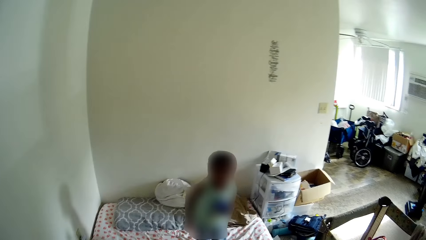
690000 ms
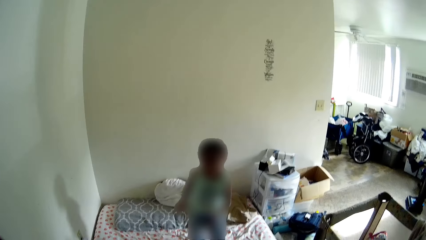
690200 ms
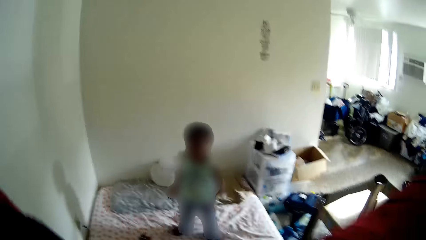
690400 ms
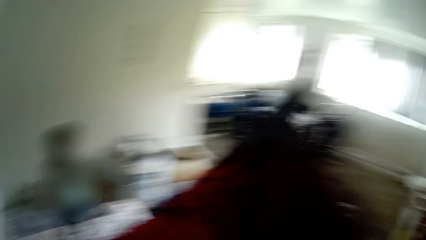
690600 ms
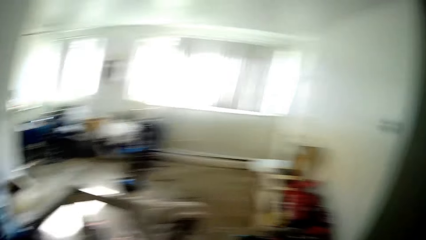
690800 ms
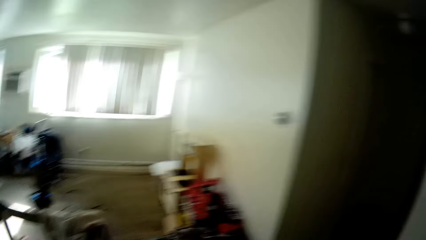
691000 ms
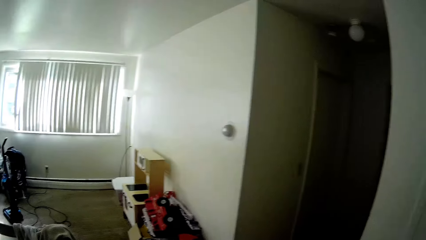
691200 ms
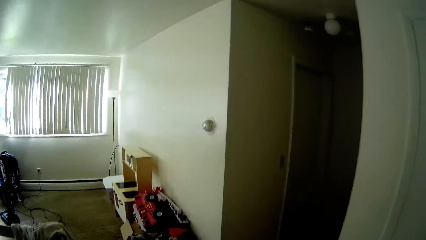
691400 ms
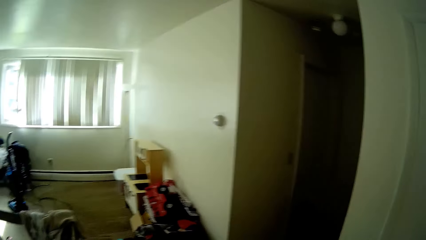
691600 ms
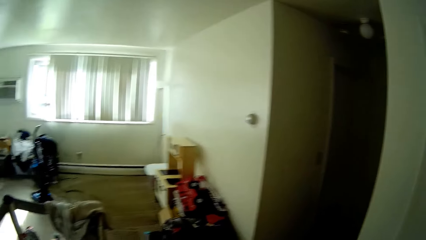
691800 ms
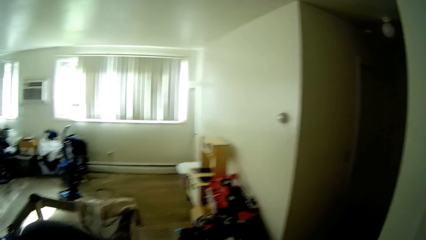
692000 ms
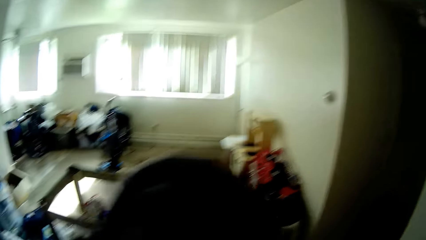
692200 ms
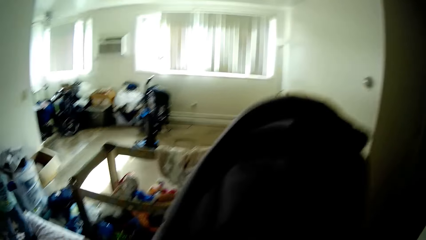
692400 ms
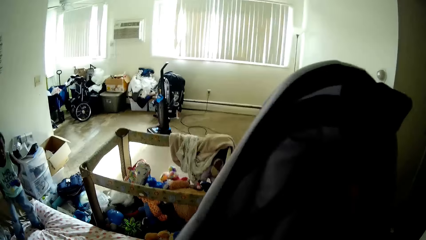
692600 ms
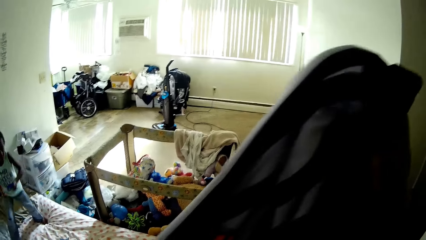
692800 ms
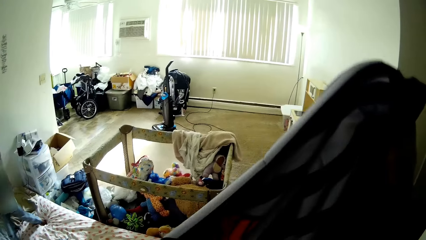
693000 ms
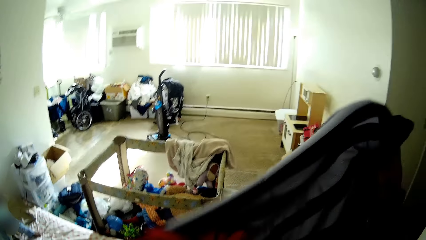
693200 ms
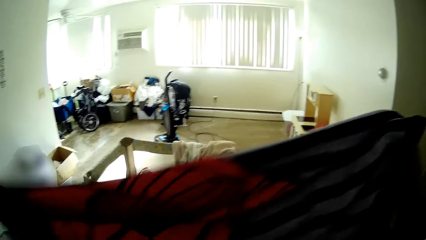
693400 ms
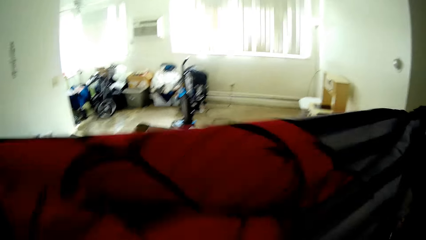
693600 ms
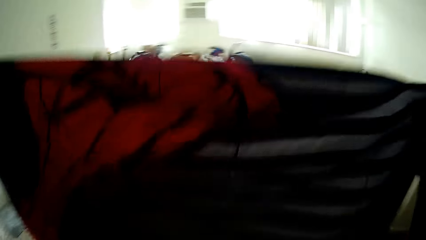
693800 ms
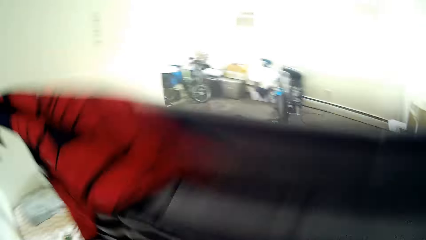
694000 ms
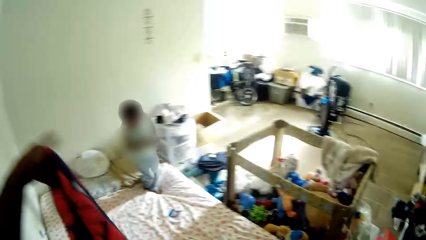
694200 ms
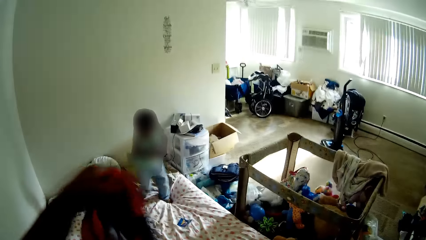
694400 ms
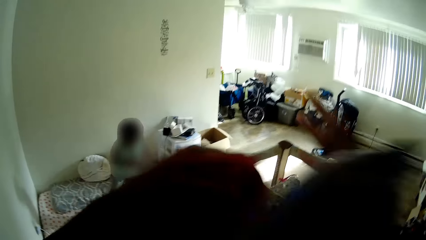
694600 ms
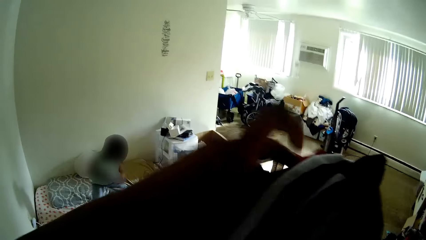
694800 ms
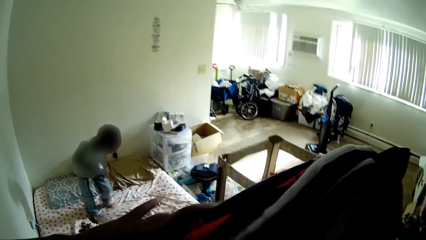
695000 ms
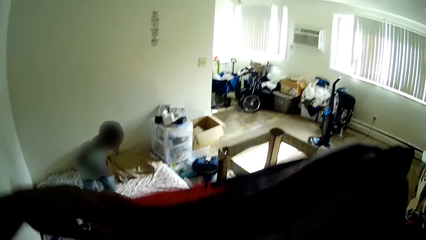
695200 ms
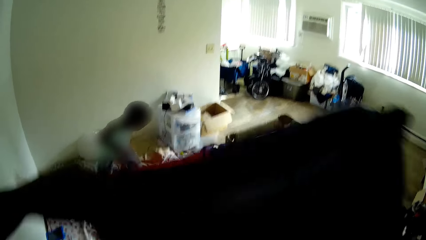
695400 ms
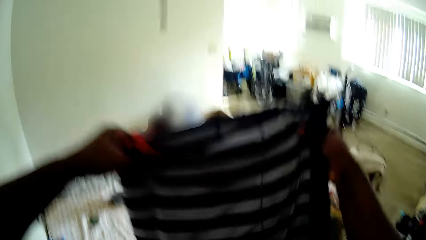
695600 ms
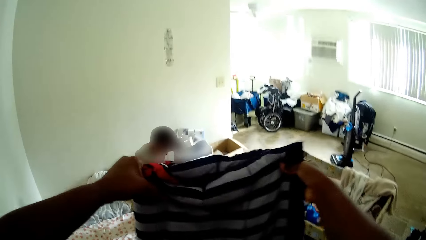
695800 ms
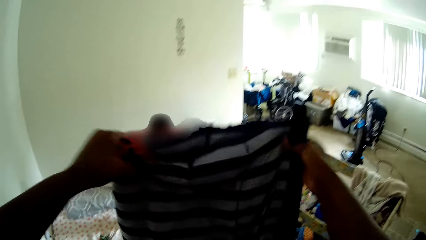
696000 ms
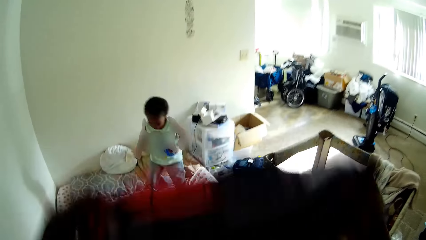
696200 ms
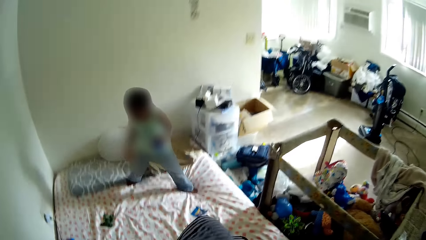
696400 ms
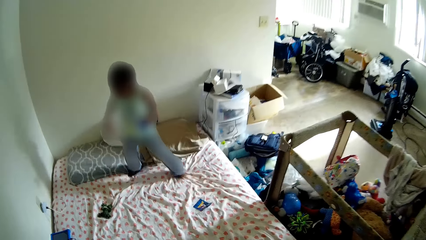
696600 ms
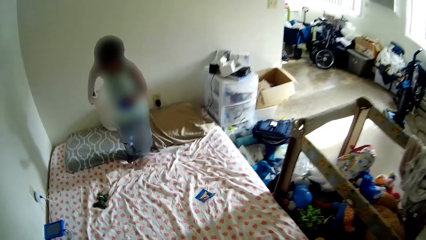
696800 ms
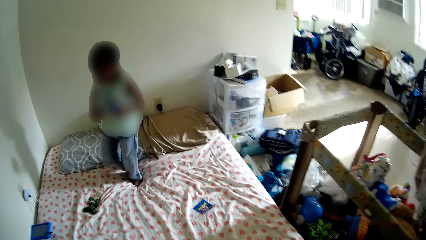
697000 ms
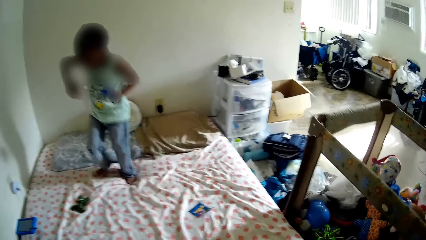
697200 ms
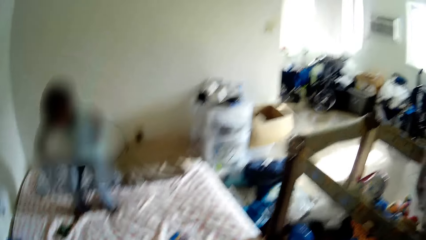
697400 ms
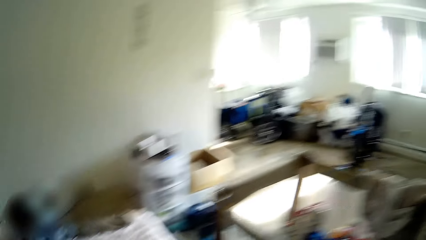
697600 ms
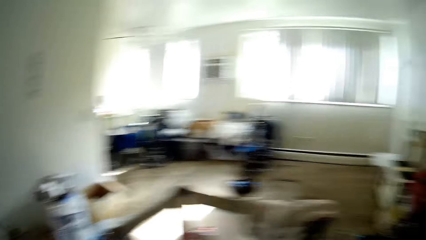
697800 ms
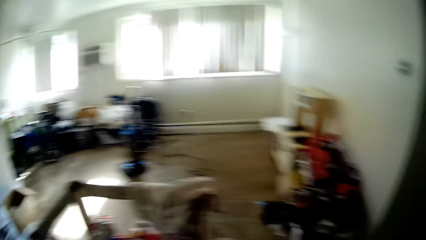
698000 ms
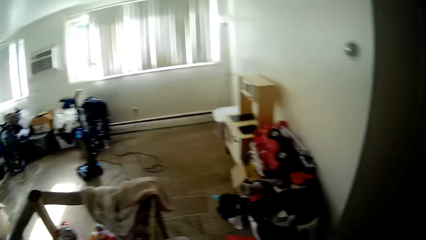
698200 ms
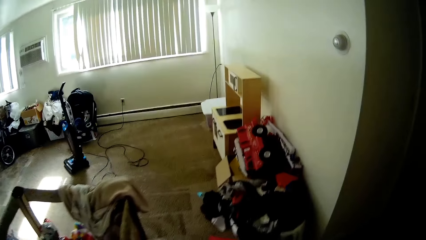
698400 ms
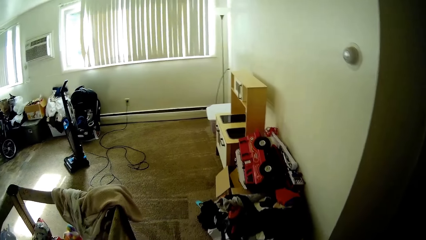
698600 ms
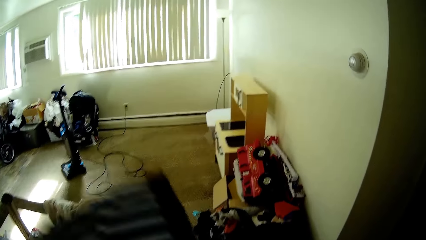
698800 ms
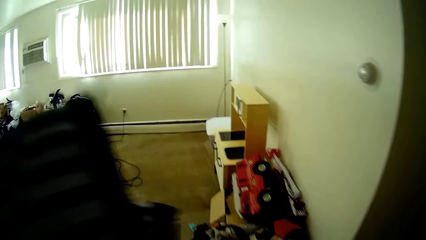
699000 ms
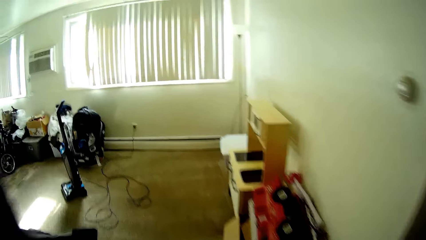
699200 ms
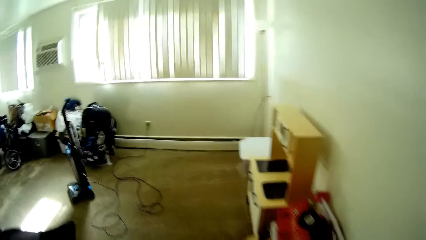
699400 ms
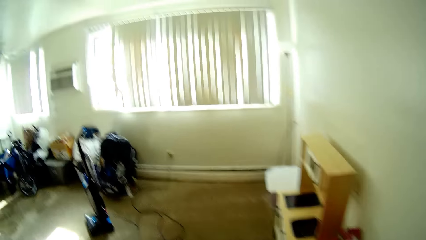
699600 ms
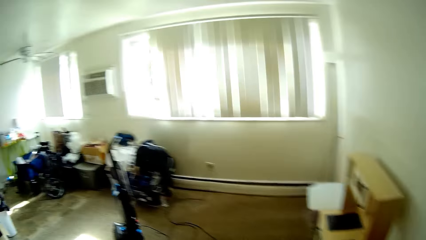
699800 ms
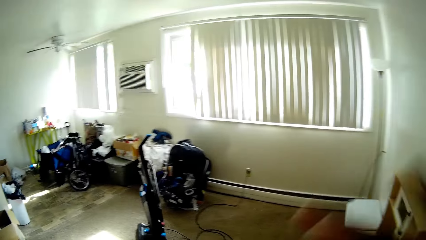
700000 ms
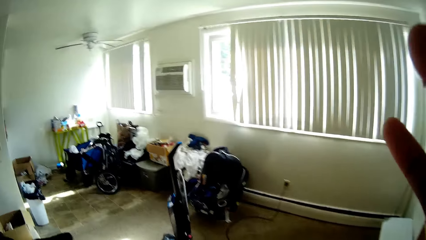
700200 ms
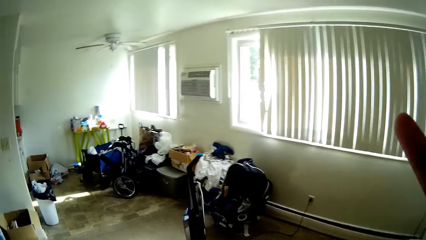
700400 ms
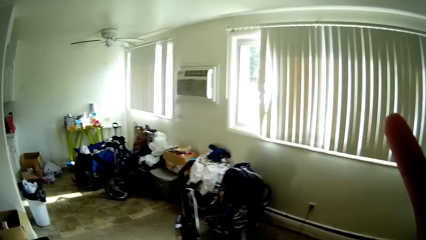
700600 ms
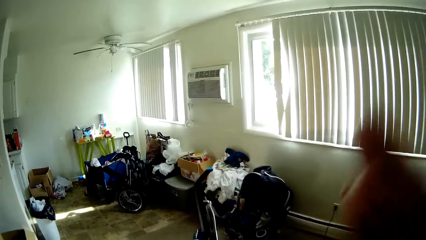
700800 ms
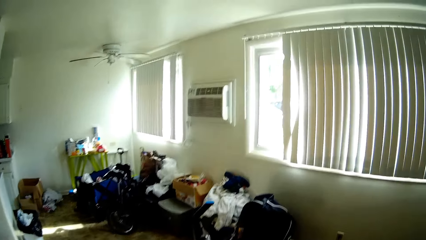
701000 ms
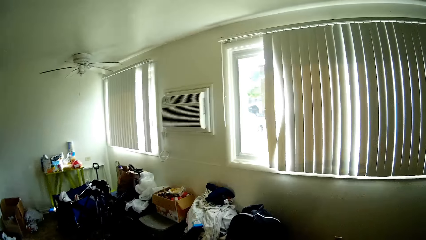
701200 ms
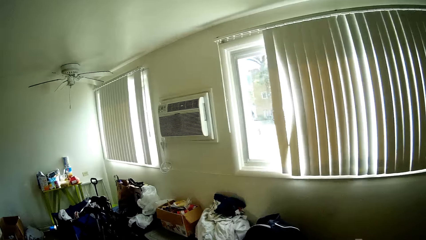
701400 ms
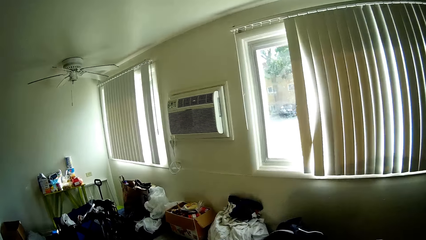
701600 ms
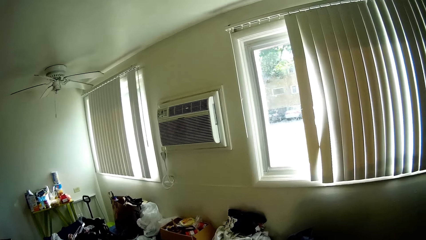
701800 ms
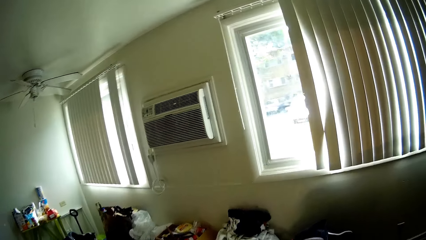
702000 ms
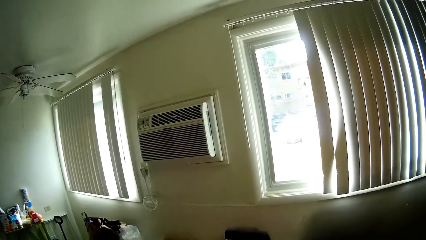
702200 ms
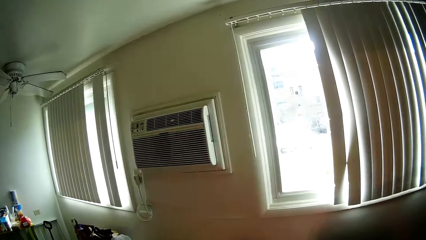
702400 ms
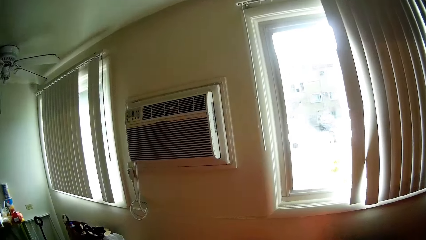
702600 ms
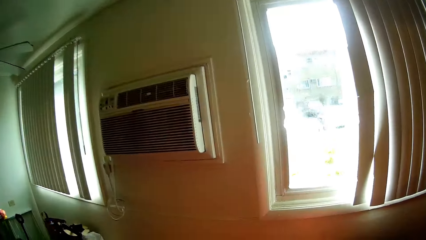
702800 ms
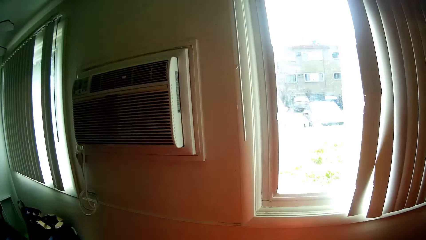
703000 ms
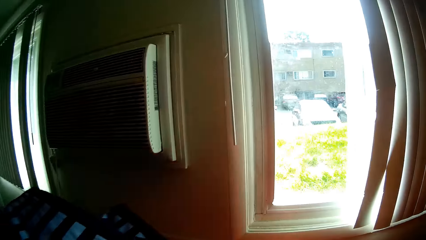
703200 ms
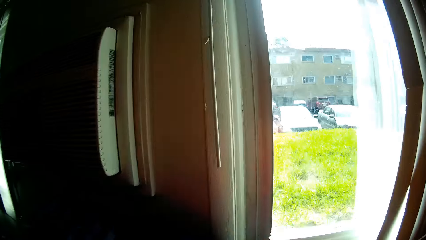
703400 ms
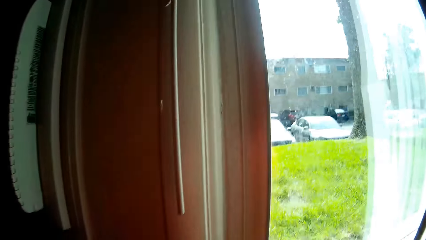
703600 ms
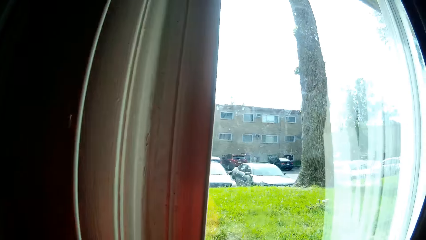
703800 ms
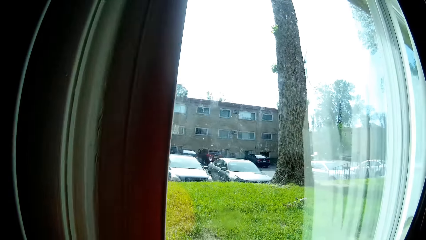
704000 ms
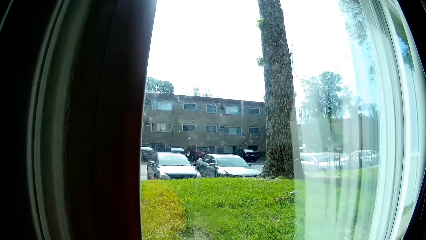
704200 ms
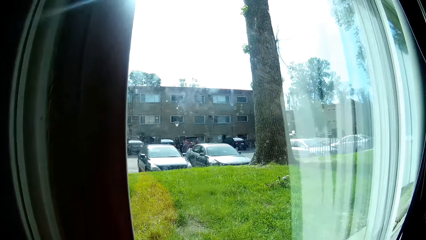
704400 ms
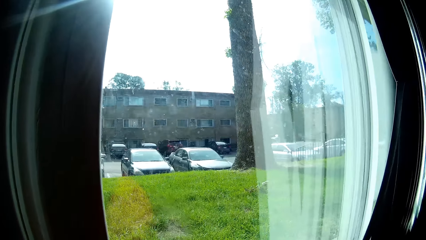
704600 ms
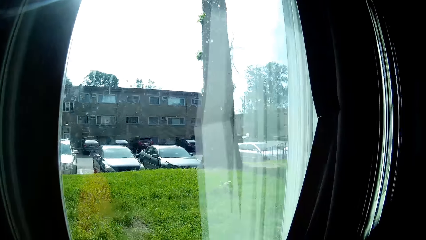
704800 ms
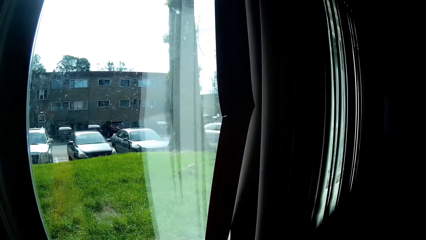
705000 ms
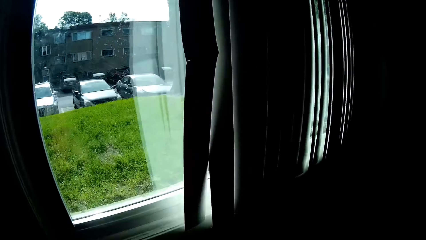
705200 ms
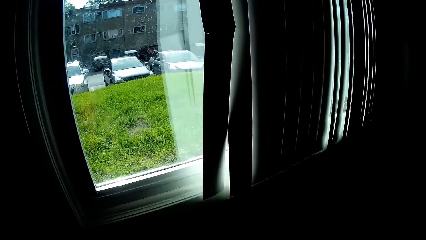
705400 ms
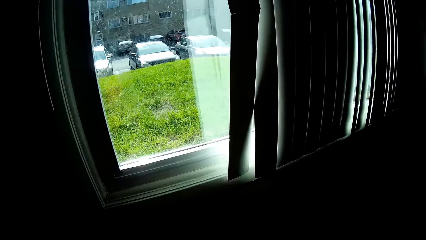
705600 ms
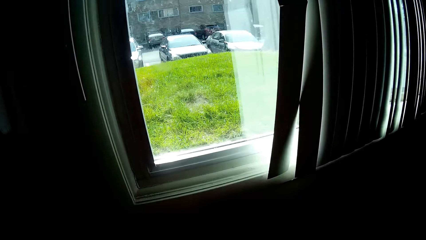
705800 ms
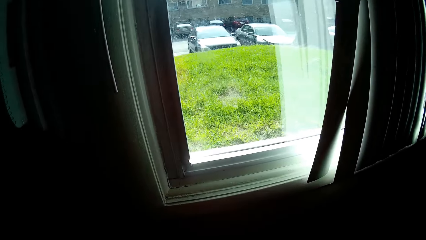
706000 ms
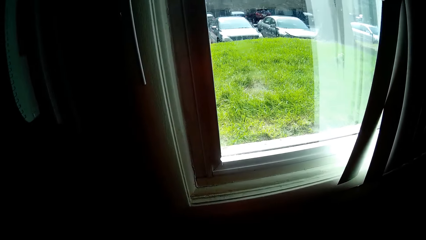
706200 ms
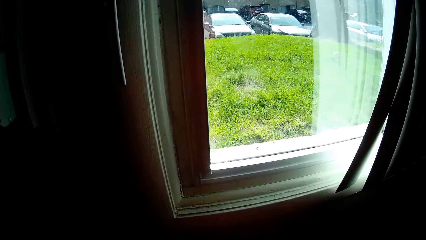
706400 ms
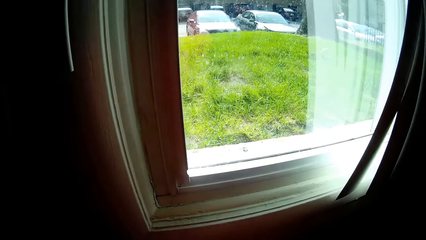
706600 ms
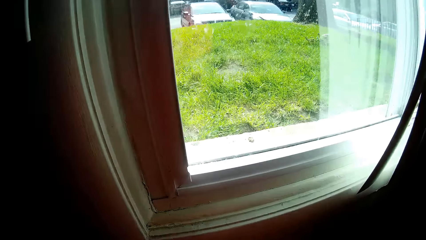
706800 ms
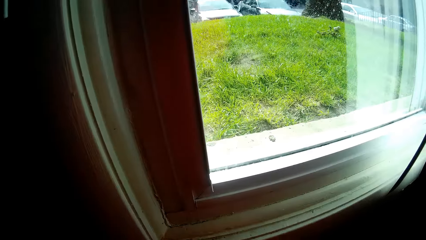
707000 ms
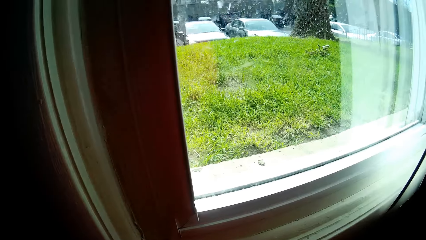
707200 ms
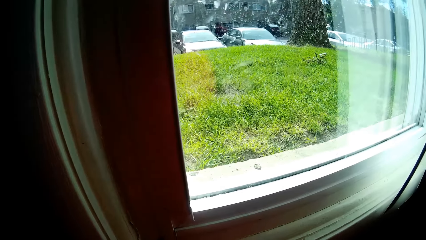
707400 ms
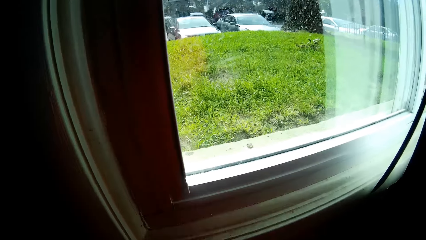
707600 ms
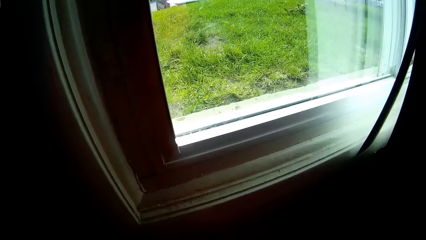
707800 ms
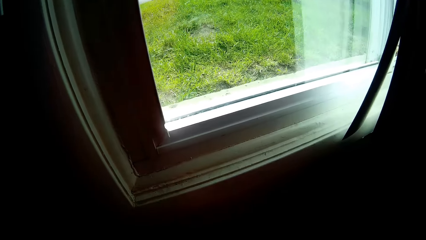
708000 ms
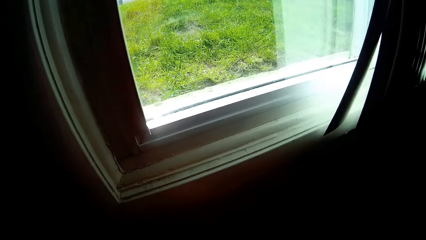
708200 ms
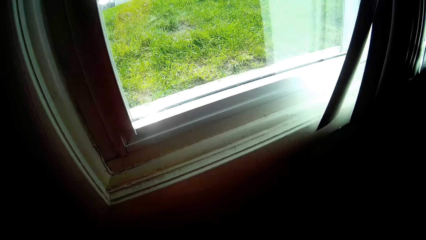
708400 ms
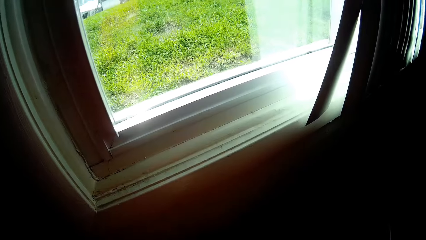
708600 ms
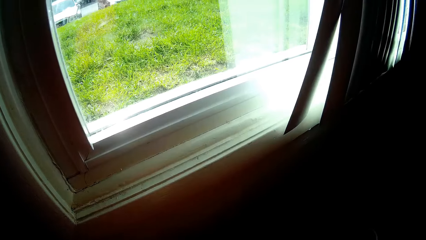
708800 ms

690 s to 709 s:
The camera wearer walks around. She raises her hand. She puts down a blanket. She looks through the window.
